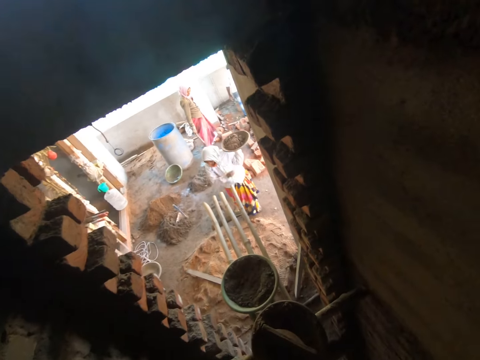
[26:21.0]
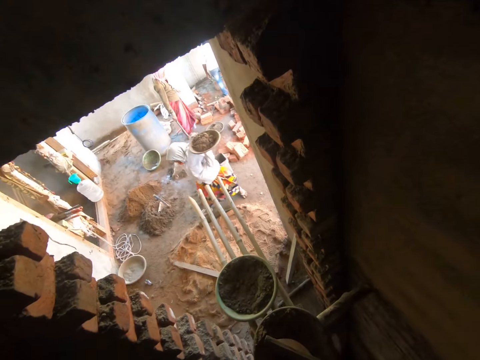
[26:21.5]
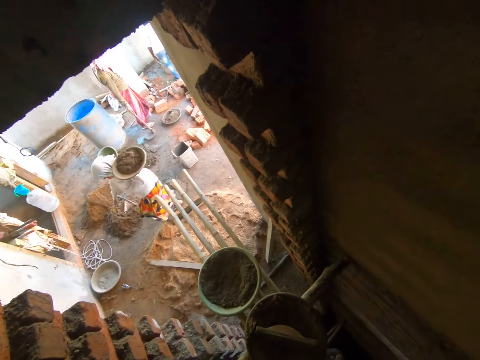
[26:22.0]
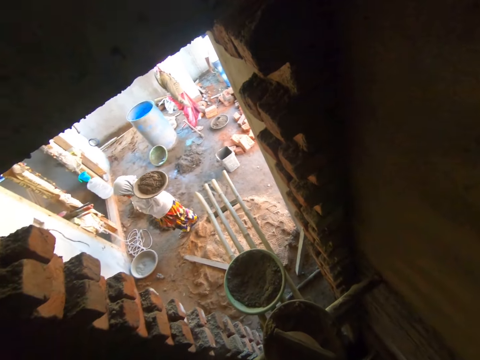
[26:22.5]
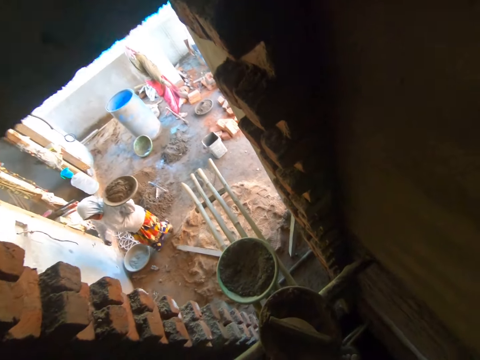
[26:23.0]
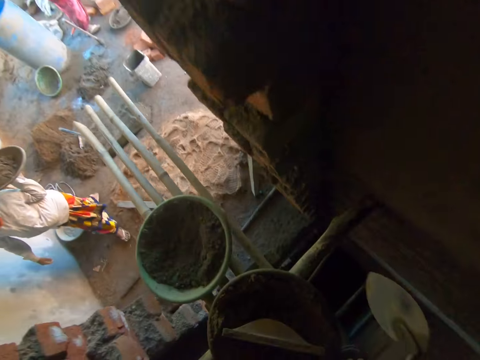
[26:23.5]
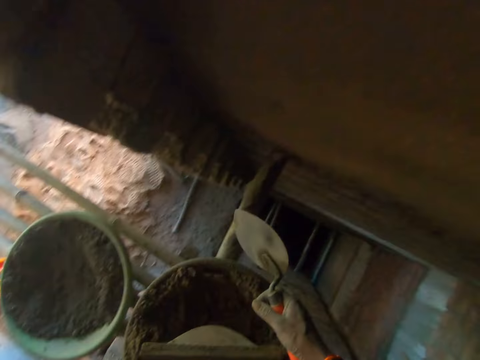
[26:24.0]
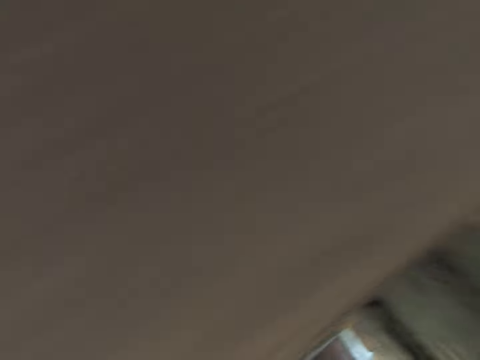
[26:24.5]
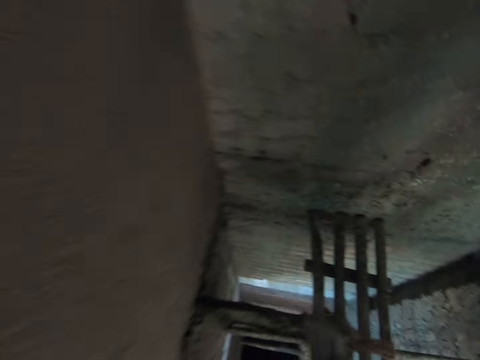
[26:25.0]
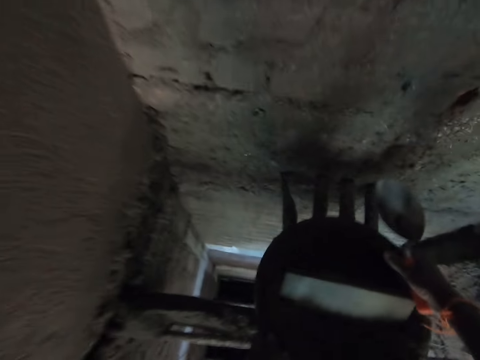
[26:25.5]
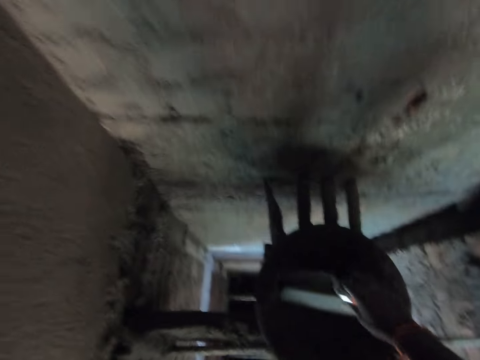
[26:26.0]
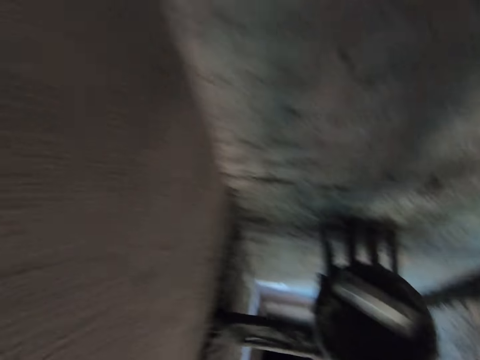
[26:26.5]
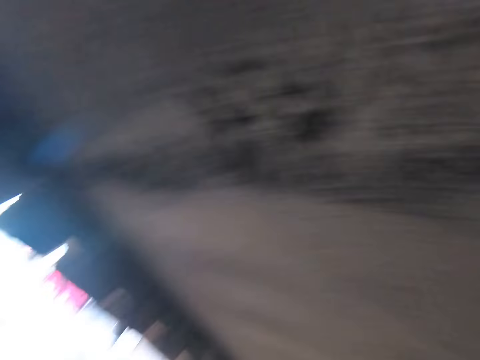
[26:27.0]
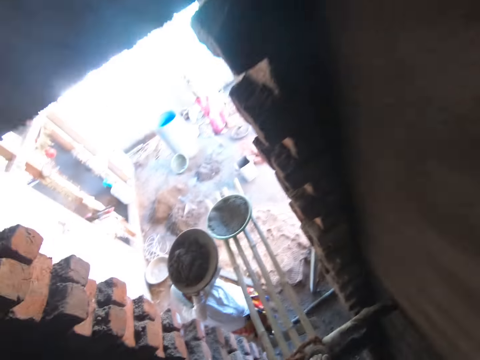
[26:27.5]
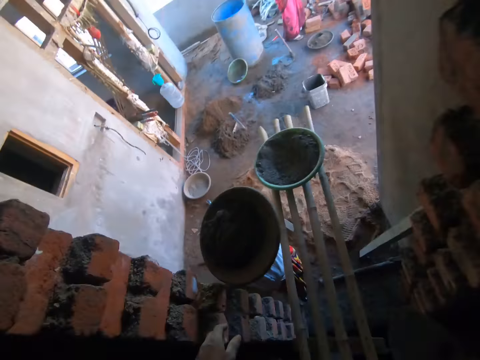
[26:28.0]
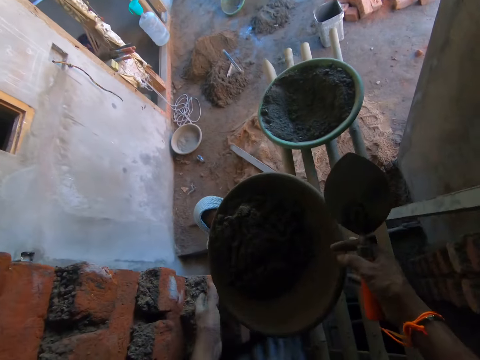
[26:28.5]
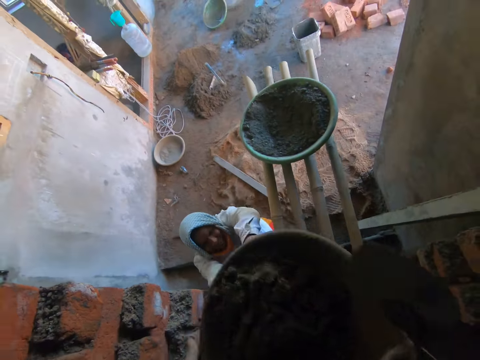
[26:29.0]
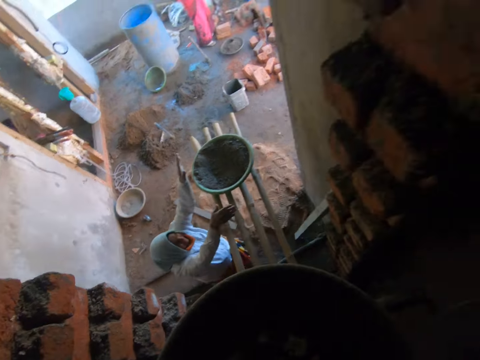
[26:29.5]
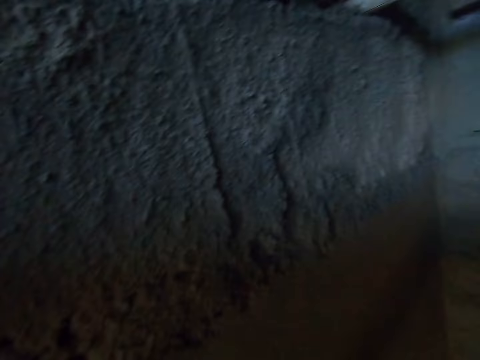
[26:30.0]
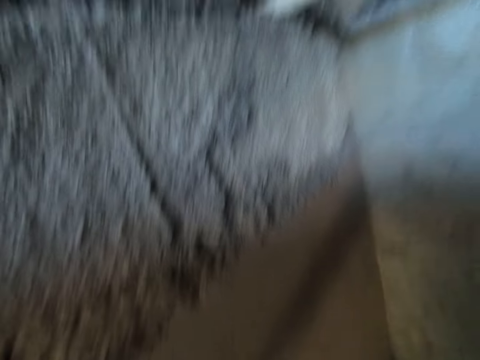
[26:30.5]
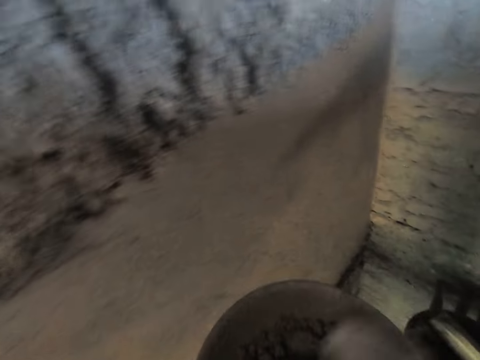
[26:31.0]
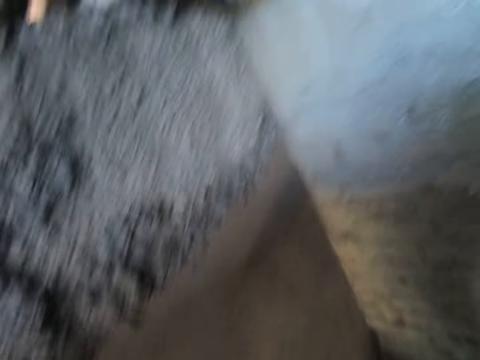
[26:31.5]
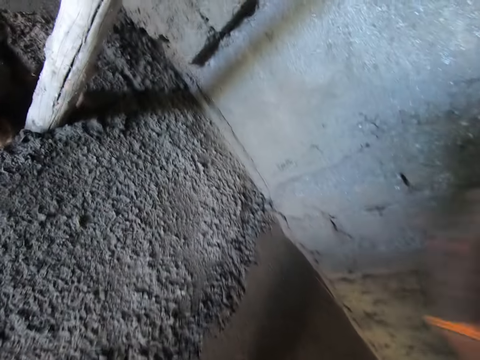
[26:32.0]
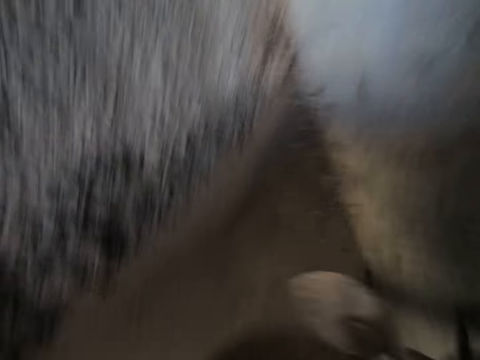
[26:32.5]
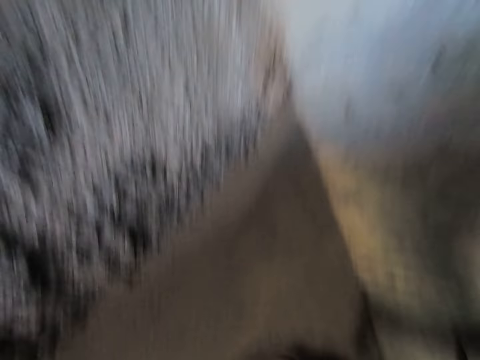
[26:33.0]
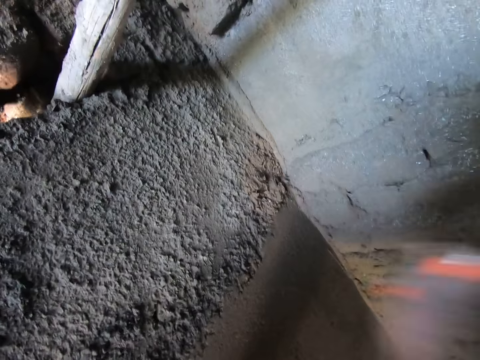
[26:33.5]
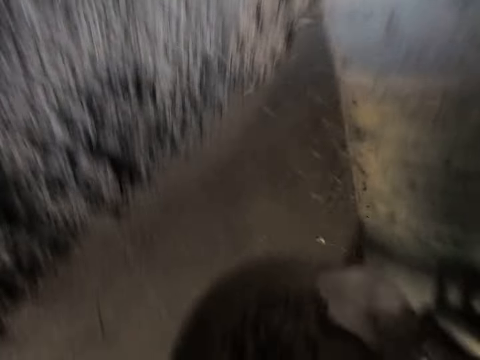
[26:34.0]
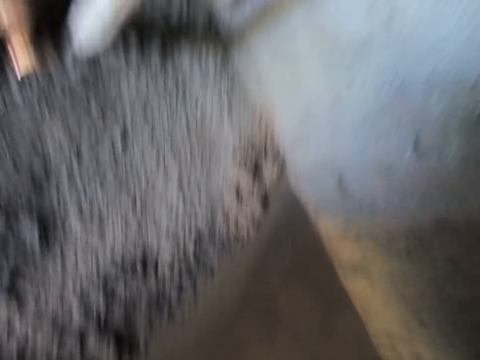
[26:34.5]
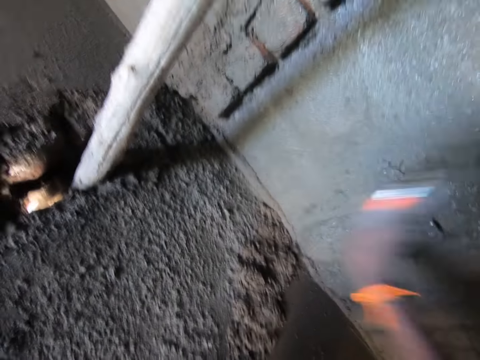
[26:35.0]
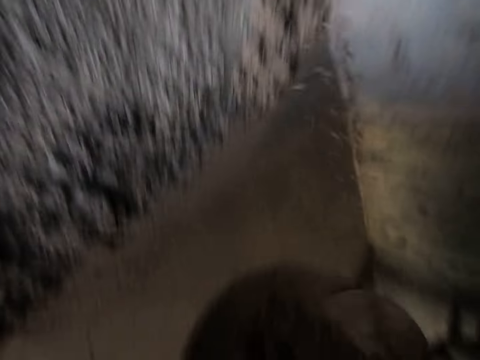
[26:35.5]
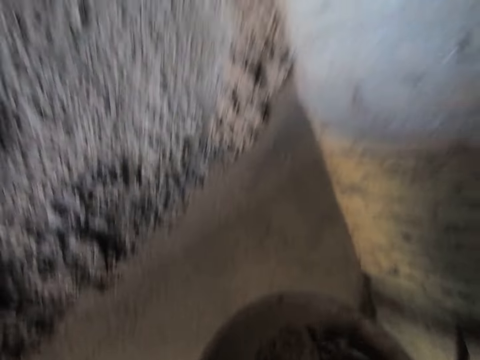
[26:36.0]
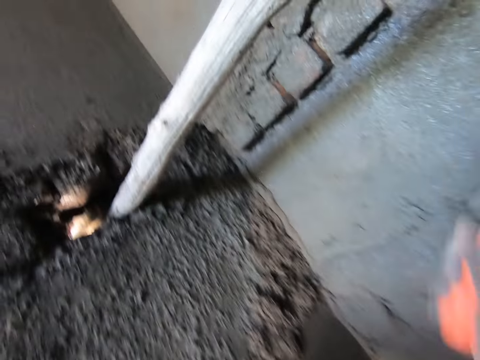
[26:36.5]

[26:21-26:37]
A woman walks towards the row of bamboo sticks. She holds the basin with the other hand and moves around. Another woman drops the shovel on the ground with her right hand. The camera wearer picks the bowl from the row of bamboo sticks with both hands. He moves around. He drops the bowl on the row of bamboo sticks with both hands. He drops the plastering float. He moves around. The first woman hands the bowl to the camera wearer with both hands. The camera wearer collects the bowl from the woman with both hands. The first woman picks the bowl from the row of bamboo sticks with both hands. The camera wearer walks around. He mixes the concrete. He scoops some cement from the bowl with the trowel in his right hand. He flings the cement on the wall with the trowel in his right hand. He scoops the cement from the bowl with the trowel in his right hand. He flings the cement on the wall with the trowel in his right hand. He scoops the cement from the bowl with the trowel in his right hand. He flings the cement on the wall with the trowel in his right hand. He scoops the cement from the bowl with the trowel in his right hand.

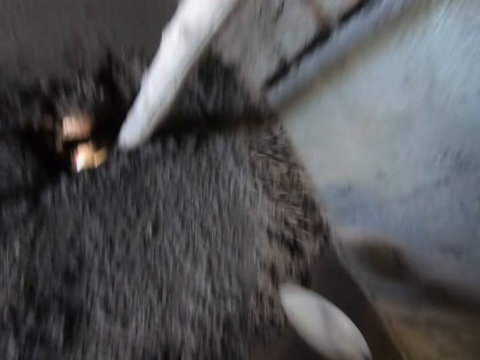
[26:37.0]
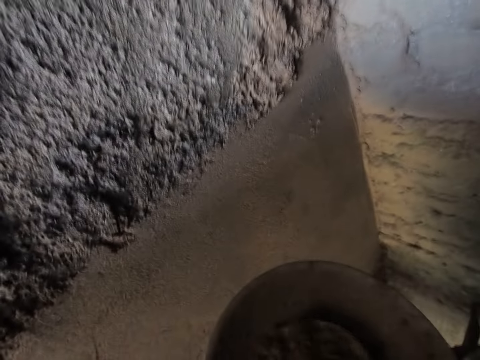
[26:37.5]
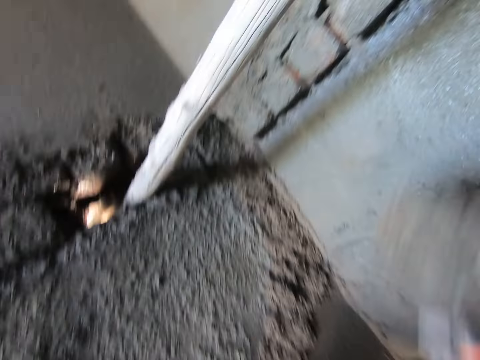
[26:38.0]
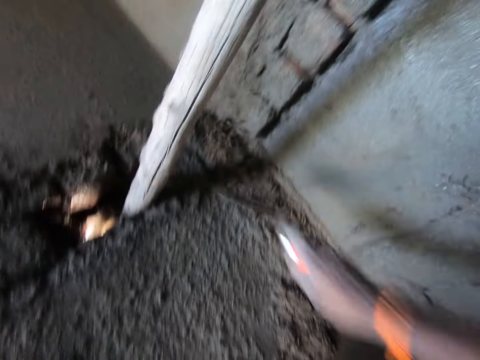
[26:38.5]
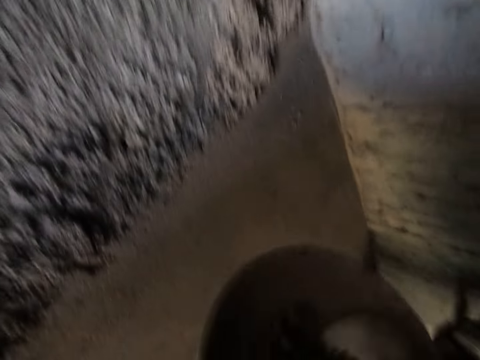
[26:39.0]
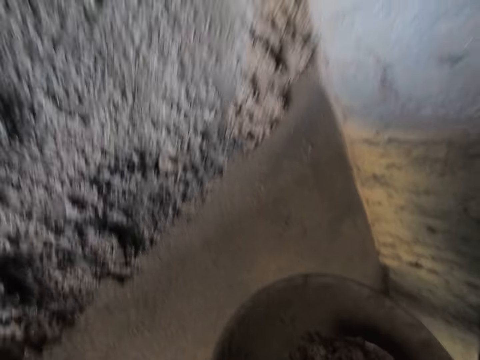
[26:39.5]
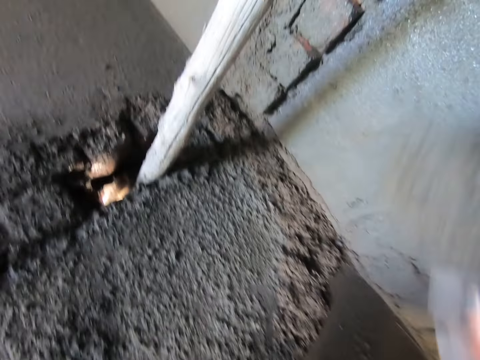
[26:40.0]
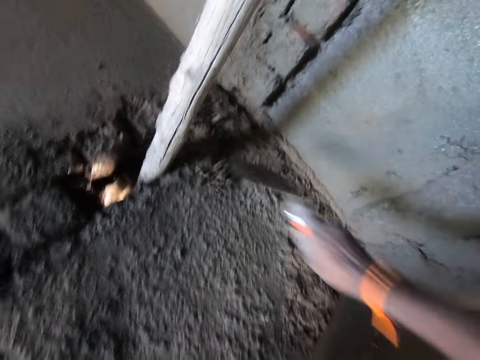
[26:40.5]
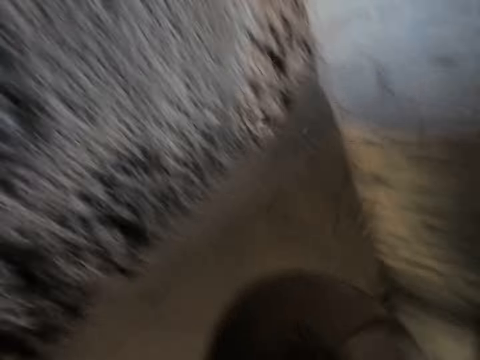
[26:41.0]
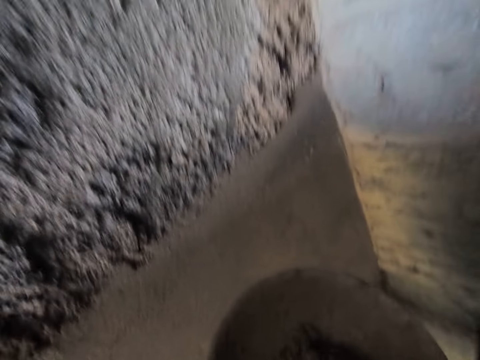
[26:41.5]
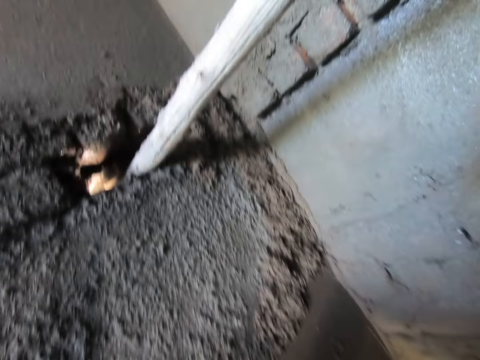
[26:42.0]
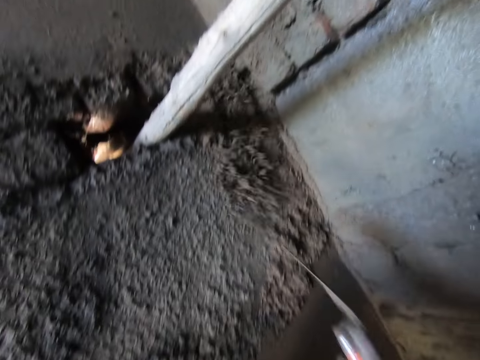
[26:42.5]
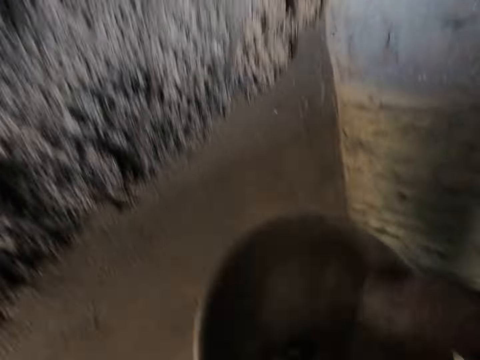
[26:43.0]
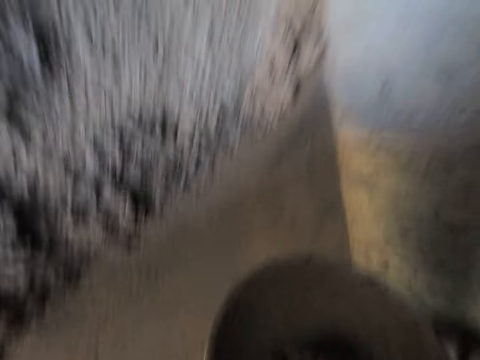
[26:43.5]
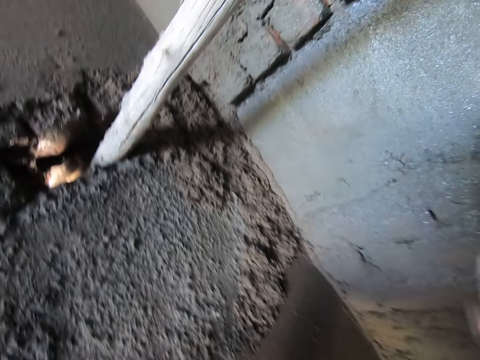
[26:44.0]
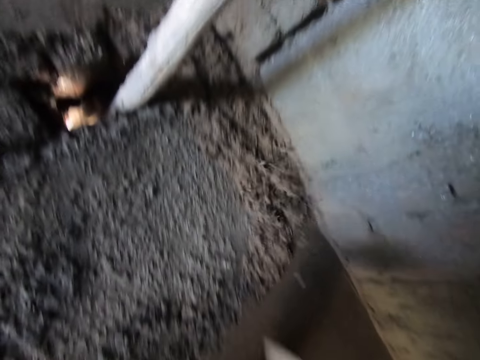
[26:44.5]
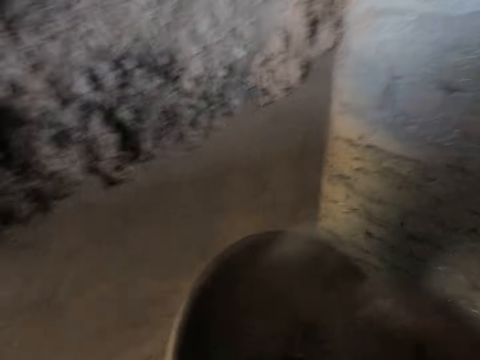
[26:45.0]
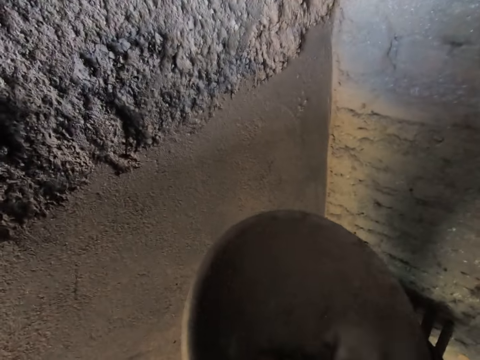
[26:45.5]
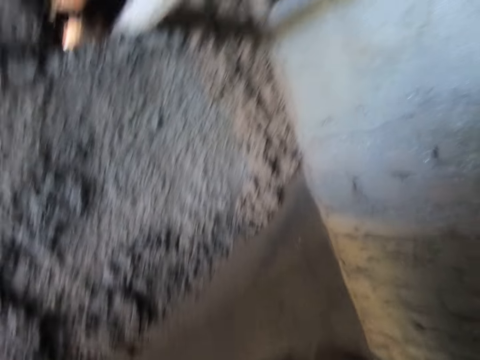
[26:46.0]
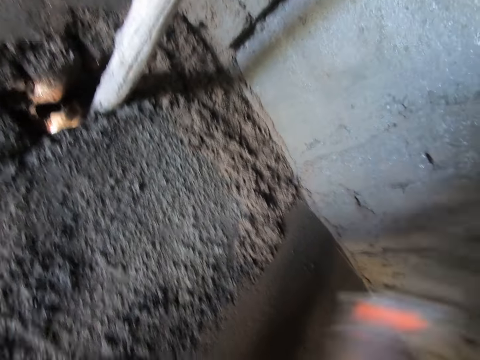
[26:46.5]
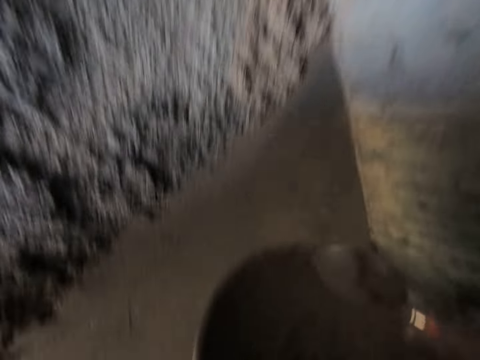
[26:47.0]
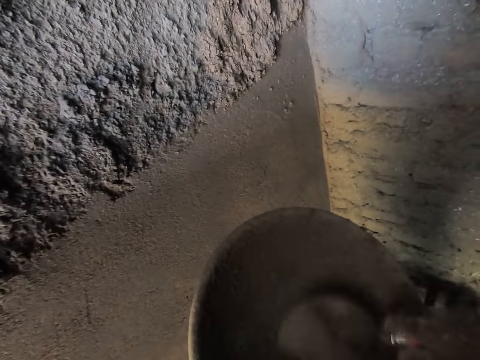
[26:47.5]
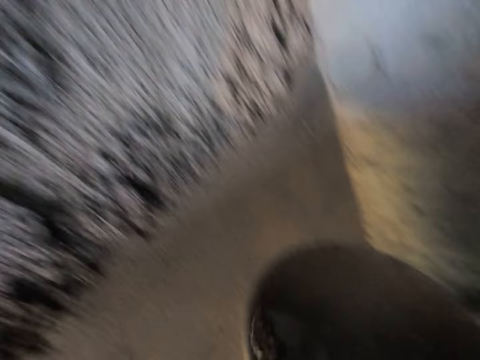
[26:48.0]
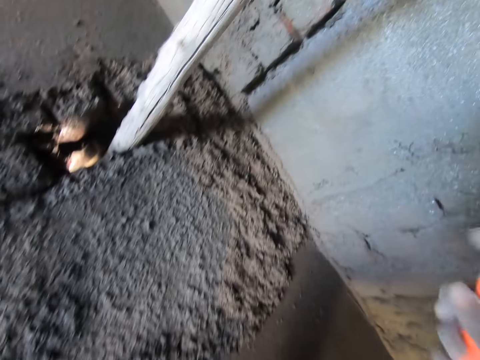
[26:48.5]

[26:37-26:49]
The camera wearer flings the cement on the wall with the trowel in his right hand. He scoops some cement from the bowl with the trowel in his right hand. He flings the cement on the wall with the trowel in his right hand. He scoops some cement from the bowl with the trowel in his right hand. He flings the cement on the wall with the trowel in his right hand. He scoops some cement from the bowl with the trowel in his right hand. He flings the cement on the wall with the trowel in his right hand. He scoops some cement from the bowl with the trowel in his right hand. He flings the cement on the wall with the trowel in his right hand. He scoops some cement from the bowl with the trowel in his right hand. He flings the cement on the wall with the trowel in his right hand. He scoops some cement from the bowl with the trowel in his right hand.
